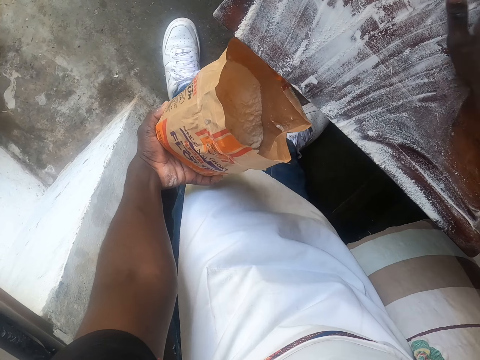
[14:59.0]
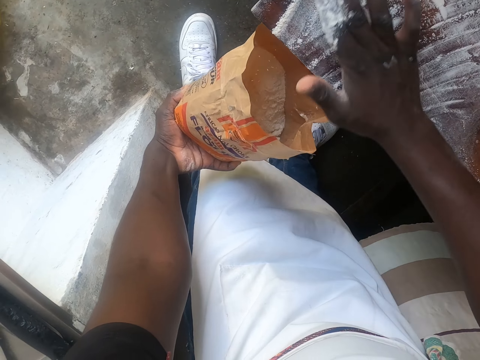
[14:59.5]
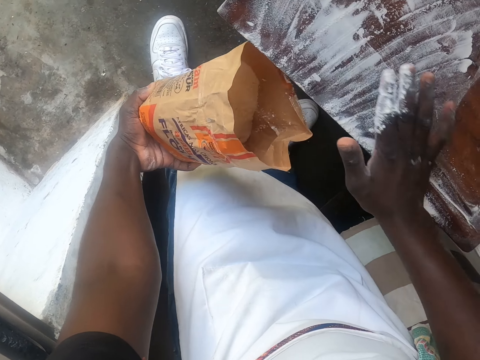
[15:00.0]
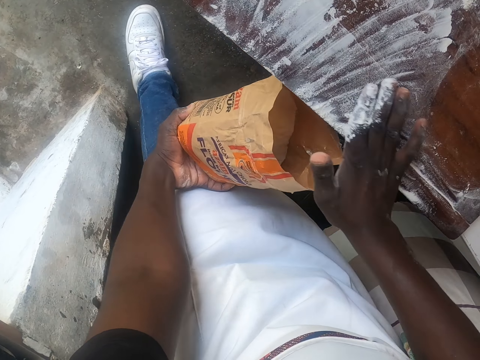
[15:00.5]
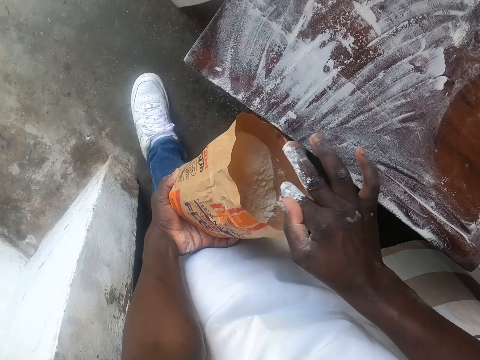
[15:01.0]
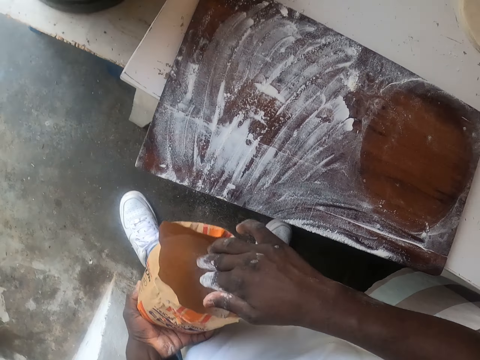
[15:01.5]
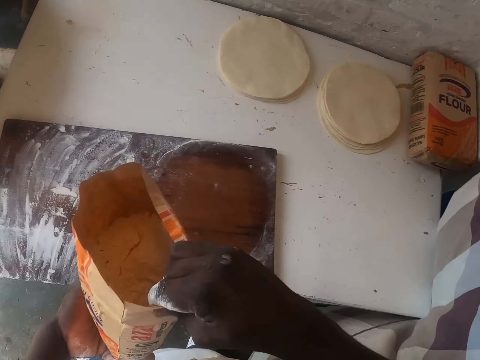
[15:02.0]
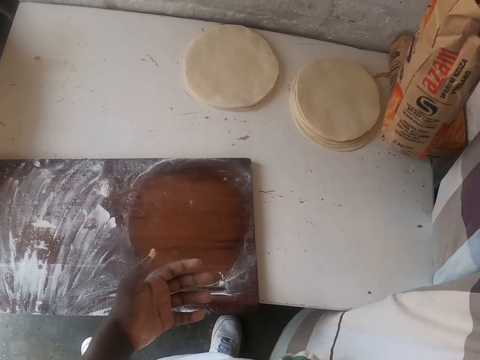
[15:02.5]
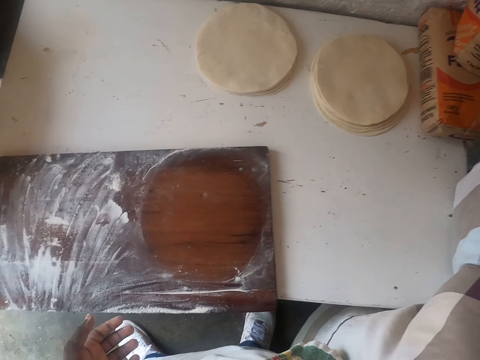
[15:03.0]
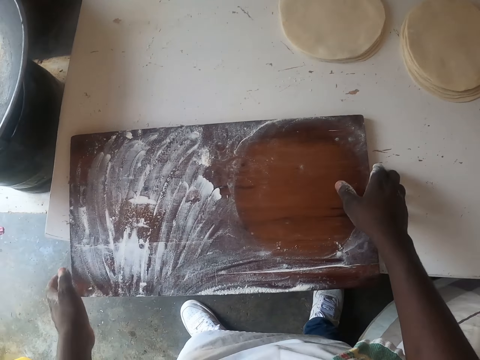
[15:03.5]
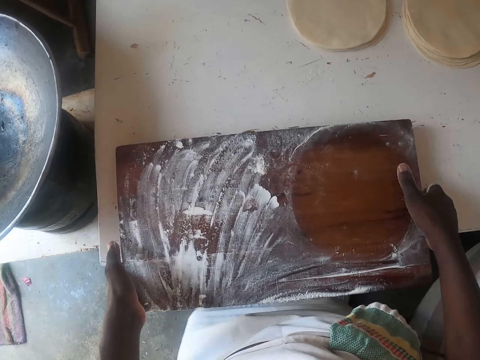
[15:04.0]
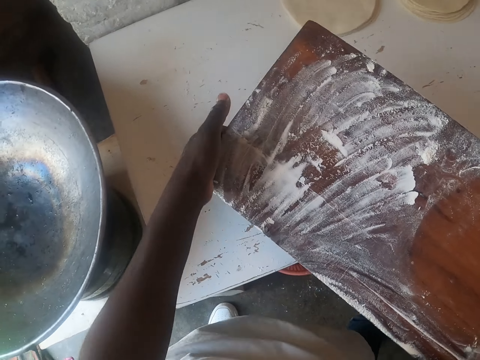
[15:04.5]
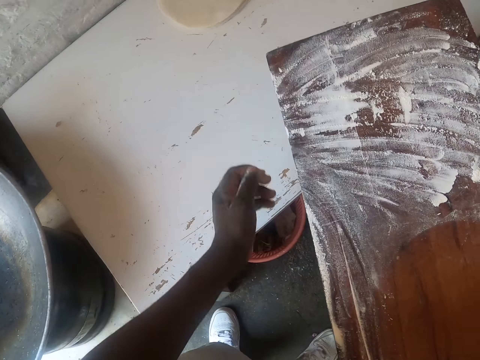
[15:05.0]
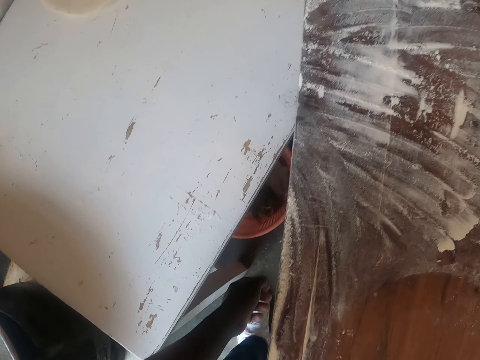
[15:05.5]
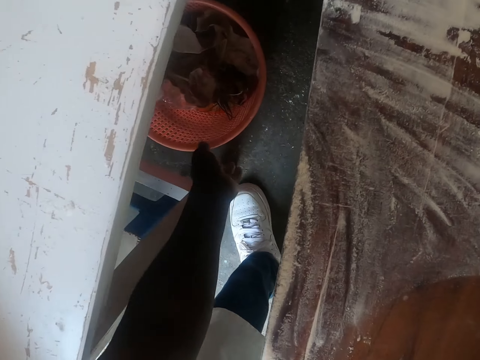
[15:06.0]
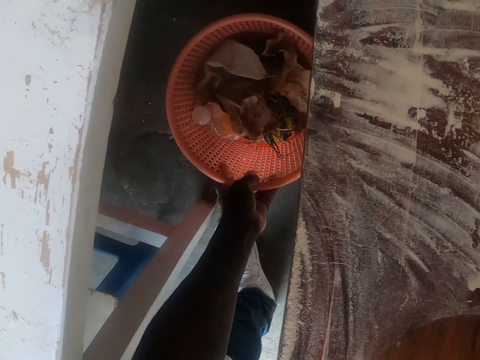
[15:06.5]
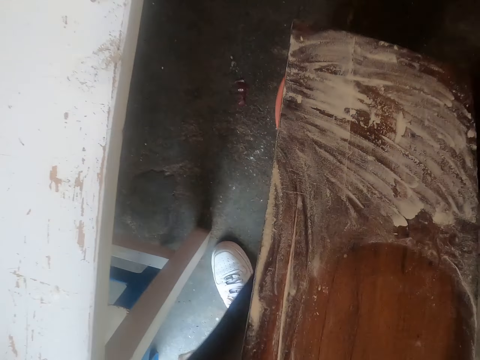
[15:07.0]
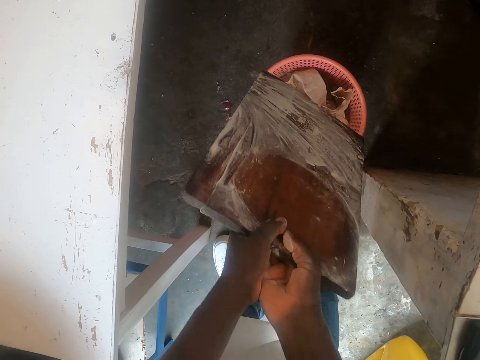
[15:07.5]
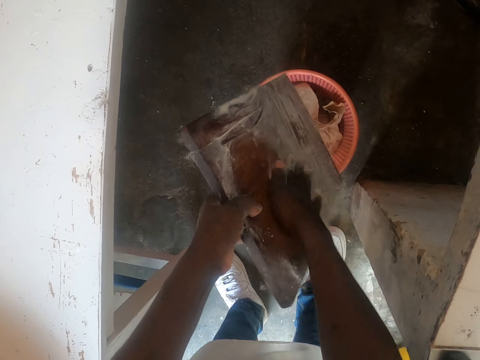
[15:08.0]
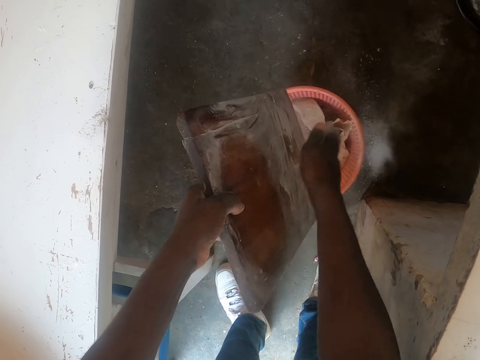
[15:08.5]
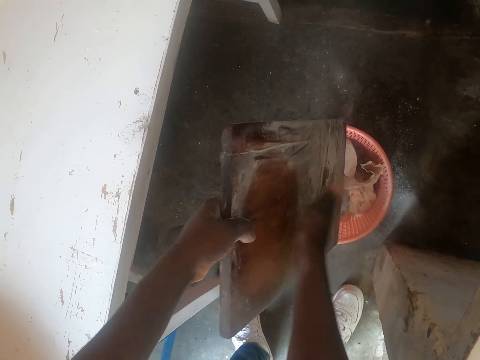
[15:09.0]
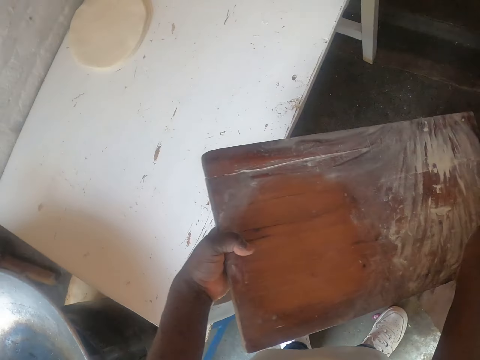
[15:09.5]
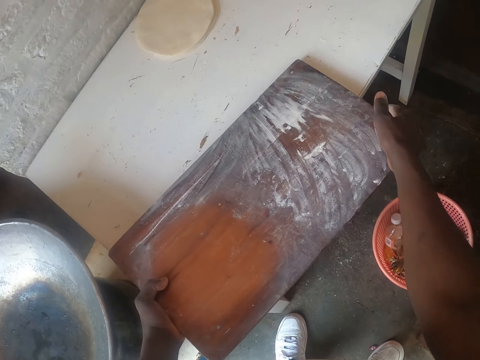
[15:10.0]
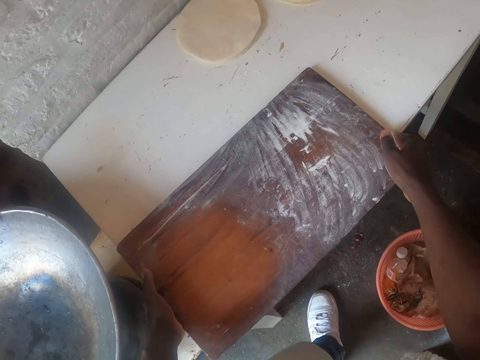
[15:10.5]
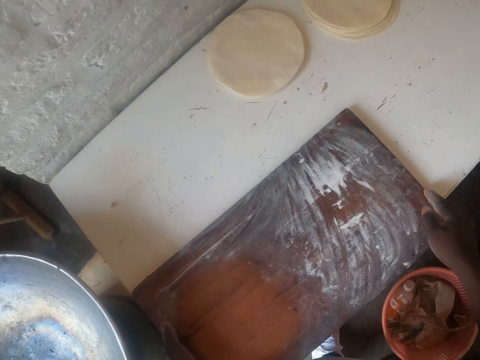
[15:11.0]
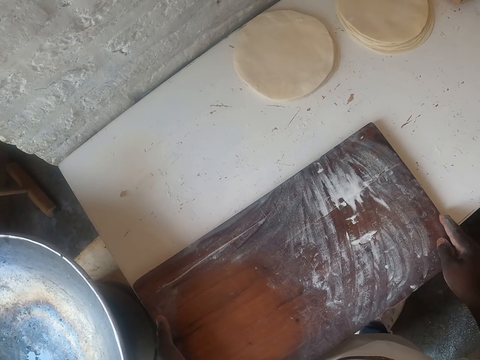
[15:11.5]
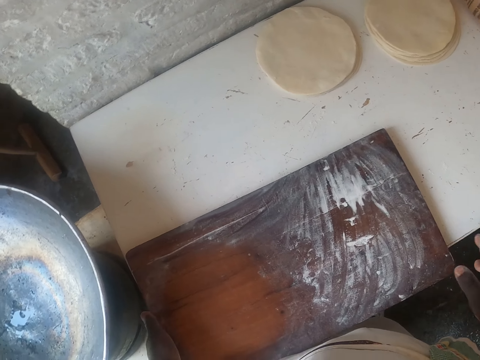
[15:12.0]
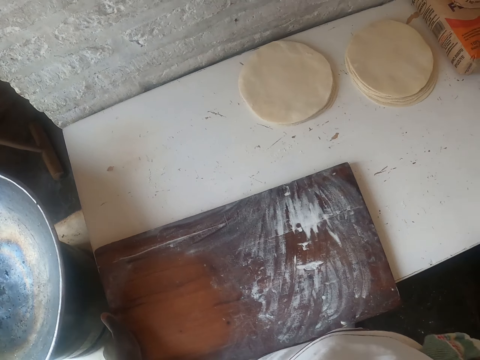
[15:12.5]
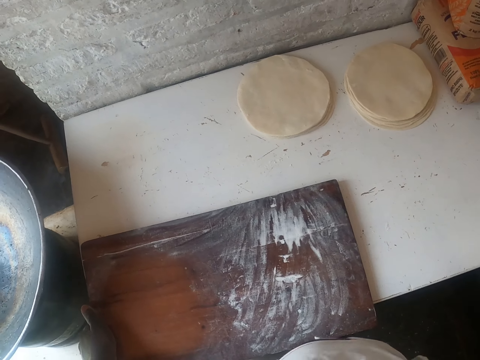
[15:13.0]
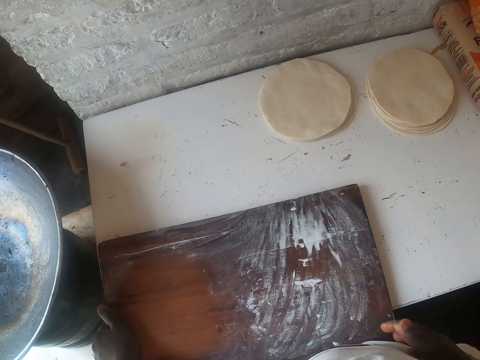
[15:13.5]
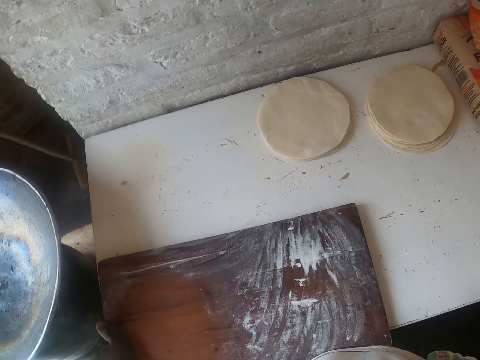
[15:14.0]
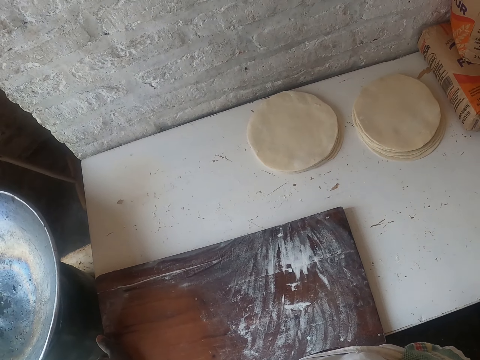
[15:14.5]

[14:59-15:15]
The camera wearer passes the flour packet to the right hand. They put the flour packet on a flour packet. They pick up the rolling board or dough board. They pull the bin or dustbin. They adjust the dustbin on the floor. They dust the flour on the rolling board. They place the rolling board on the table. They push the bin on the floor under the table. They look around in the kitchen. They adjust the dough board on the table.
